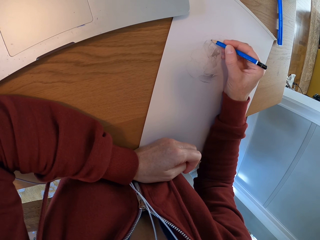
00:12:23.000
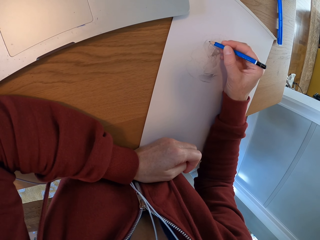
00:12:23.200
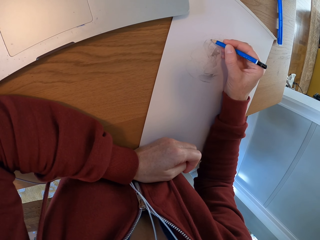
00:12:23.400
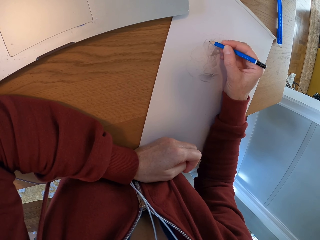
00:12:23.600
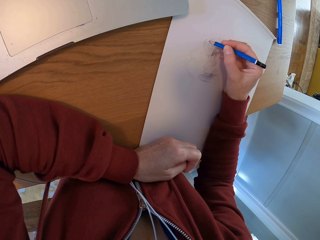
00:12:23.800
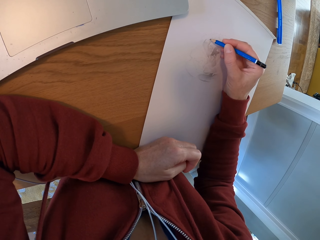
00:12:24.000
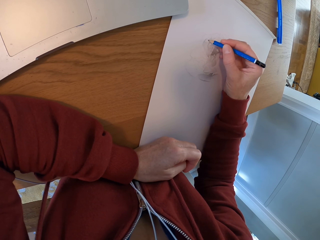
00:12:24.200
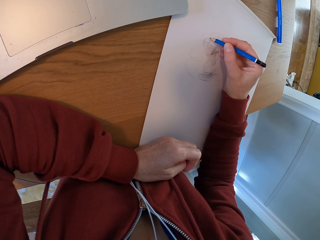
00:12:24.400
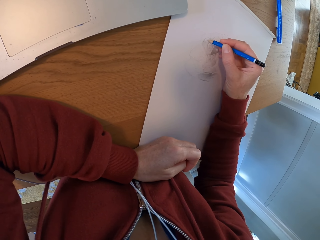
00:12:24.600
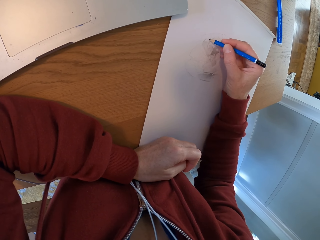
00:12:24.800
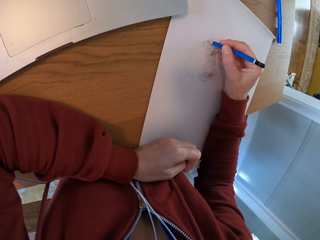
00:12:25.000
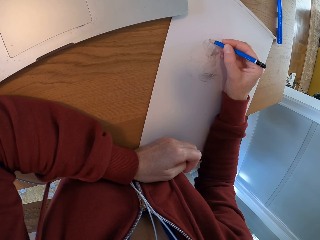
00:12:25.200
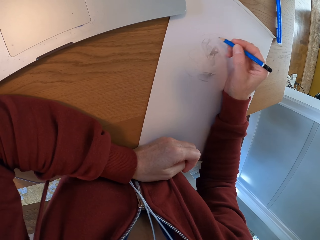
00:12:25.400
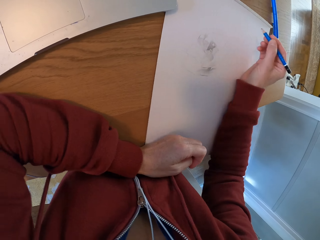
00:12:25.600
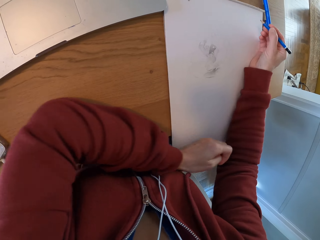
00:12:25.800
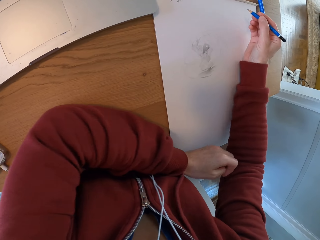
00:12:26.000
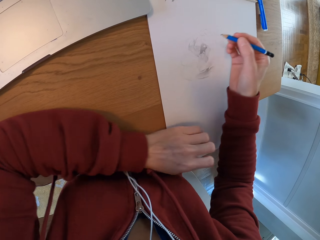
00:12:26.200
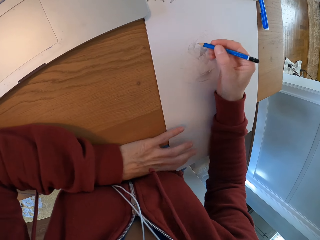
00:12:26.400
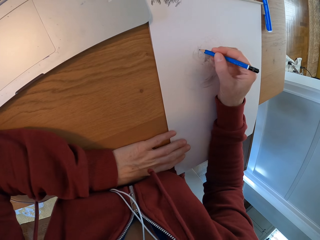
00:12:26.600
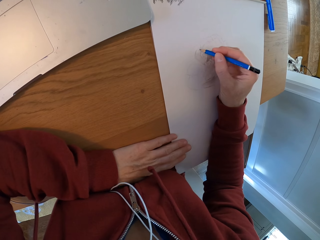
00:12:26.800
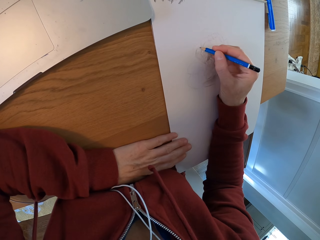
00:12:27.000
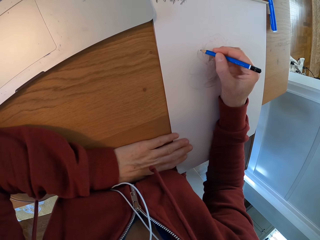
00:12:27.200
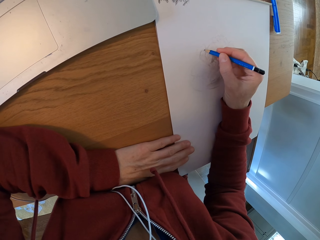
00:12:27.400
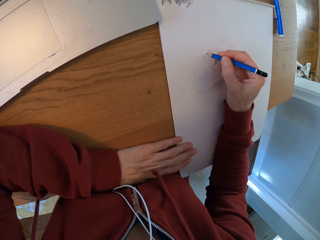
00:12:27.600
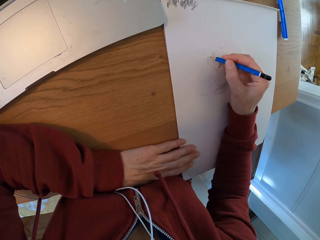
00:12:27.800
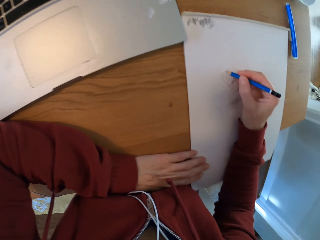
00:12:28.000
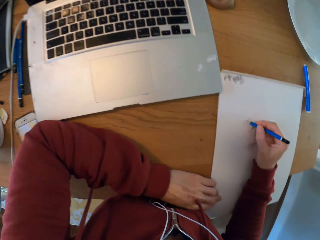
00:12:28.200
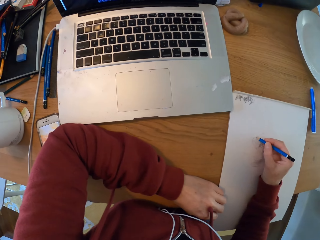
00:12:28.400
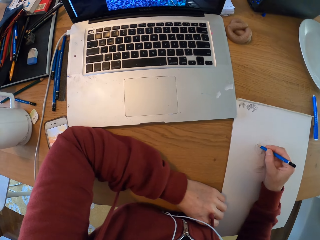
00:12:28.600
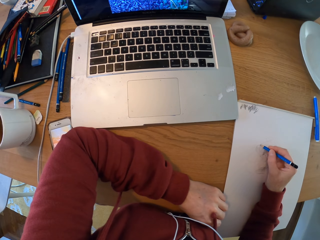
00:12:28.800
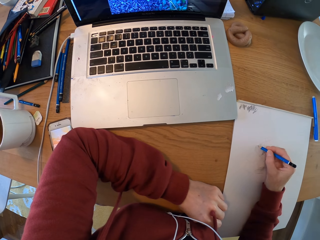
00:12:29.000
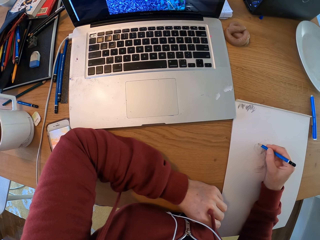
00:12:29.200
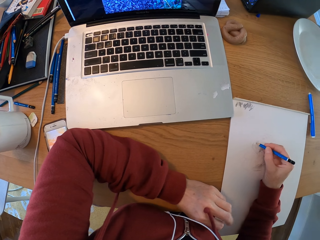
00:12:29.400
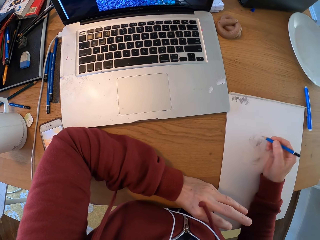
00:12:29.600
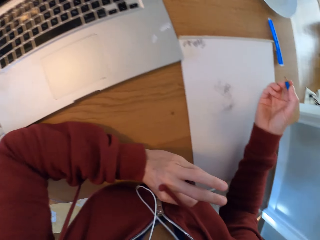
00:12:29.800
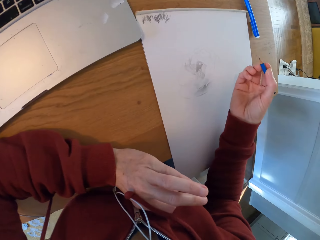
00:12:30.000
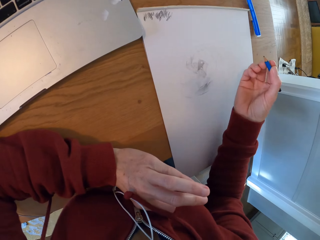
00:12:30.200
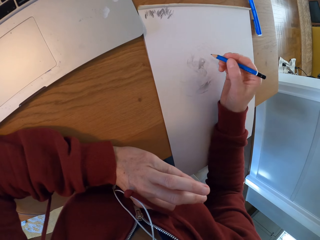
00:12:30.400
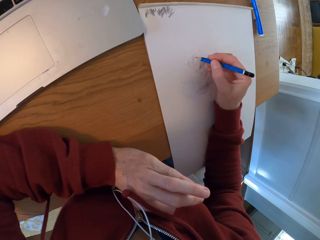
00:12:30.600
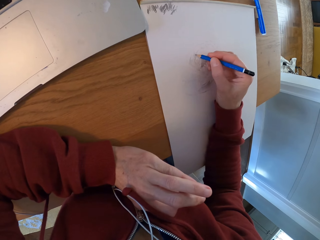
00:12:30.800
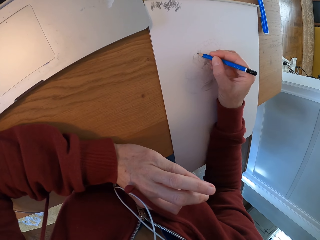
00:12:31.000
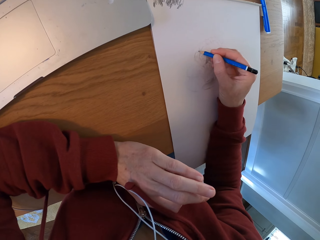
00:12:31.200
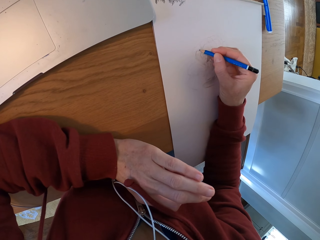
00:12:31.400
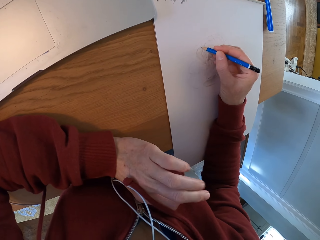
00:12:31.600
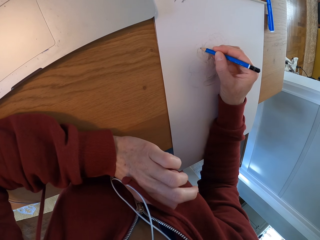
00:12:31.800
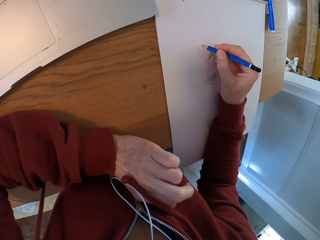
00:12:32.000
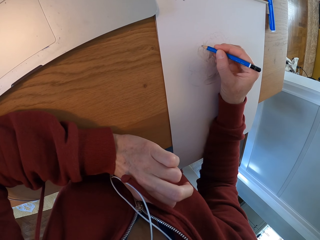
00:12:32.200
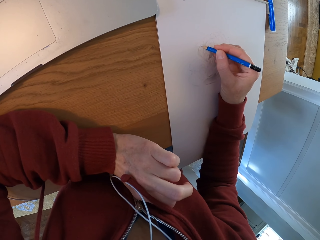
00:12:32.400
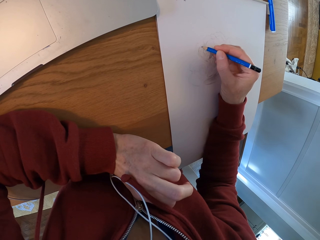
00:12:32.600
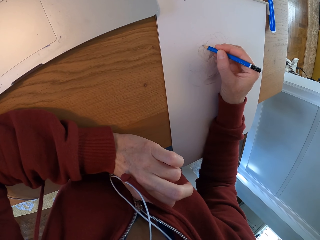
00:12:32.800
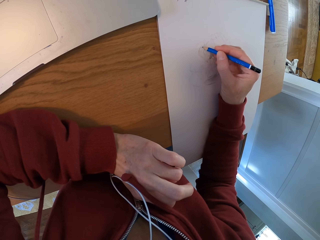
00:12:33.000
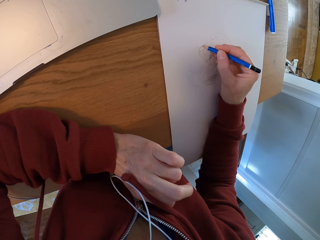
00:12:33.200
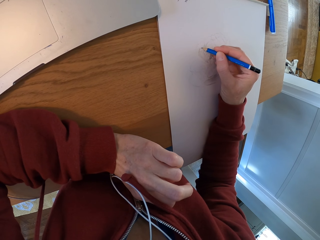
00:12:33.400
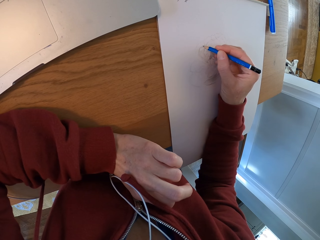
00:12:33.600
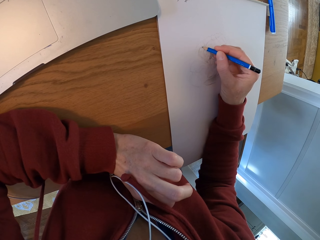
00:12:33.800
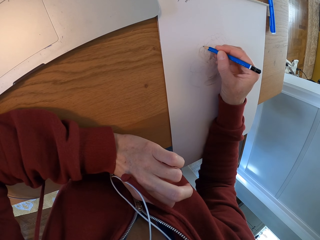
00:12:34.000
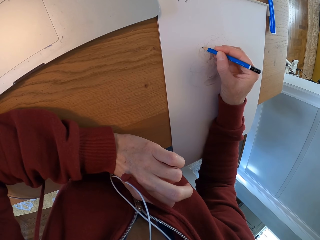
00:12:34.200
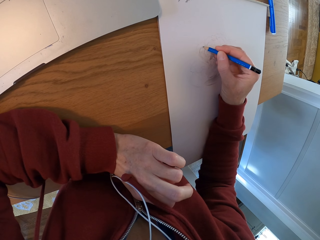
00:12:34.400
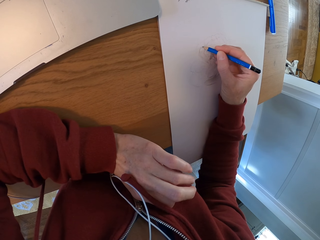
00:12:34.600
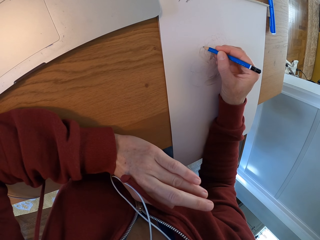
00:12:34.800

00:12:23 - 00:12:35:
The camera wearer moves the sketch book. They draw. They draw again. They look at the laptop. They turn around the room. They slightly lift the left hand. They draw on a paper. They draw again. They fold the left fingers.

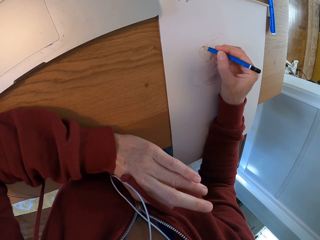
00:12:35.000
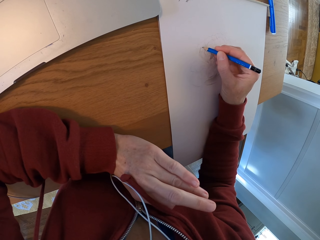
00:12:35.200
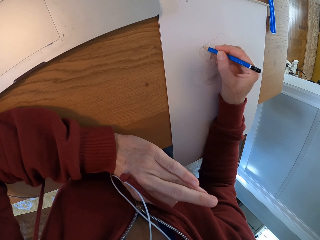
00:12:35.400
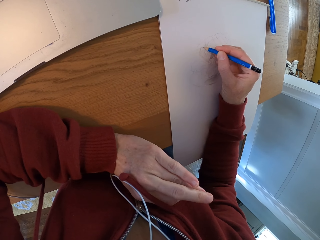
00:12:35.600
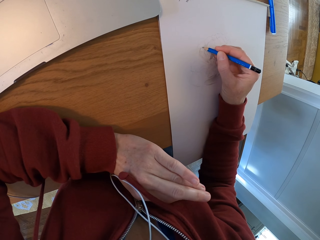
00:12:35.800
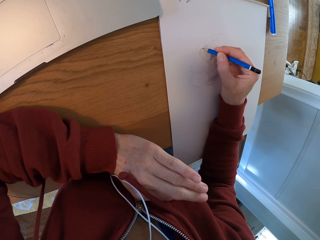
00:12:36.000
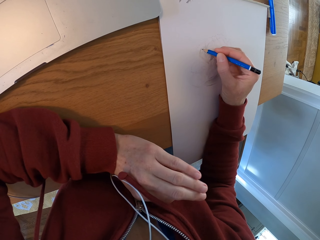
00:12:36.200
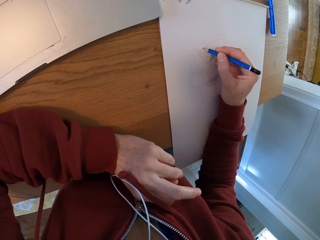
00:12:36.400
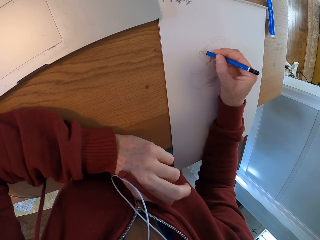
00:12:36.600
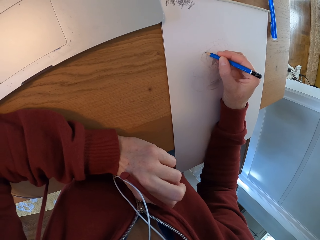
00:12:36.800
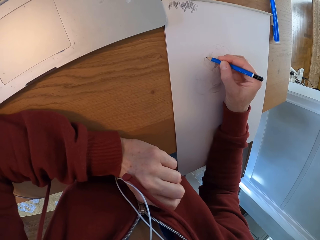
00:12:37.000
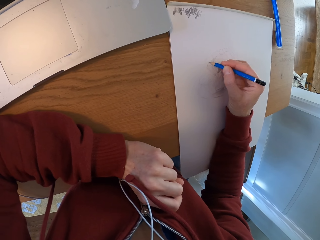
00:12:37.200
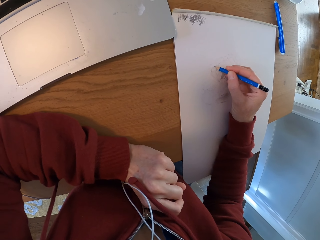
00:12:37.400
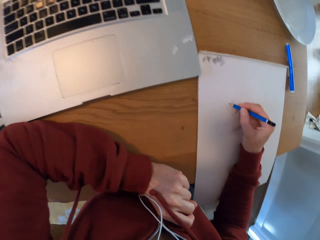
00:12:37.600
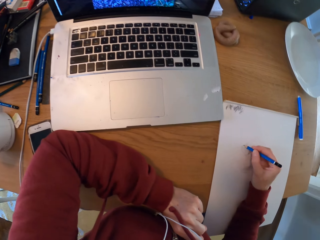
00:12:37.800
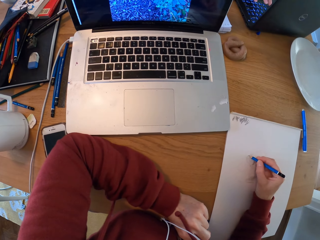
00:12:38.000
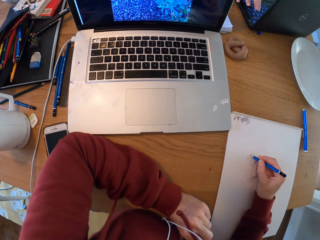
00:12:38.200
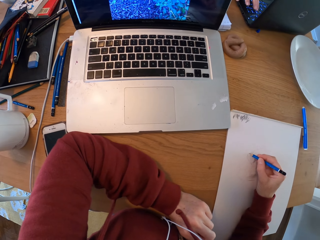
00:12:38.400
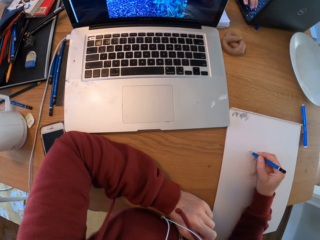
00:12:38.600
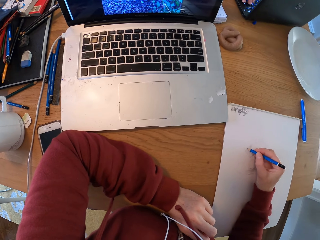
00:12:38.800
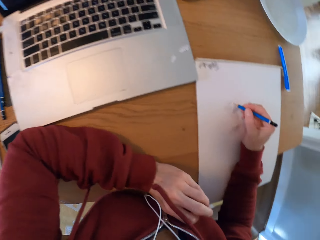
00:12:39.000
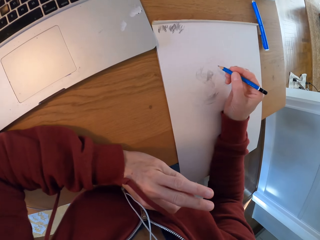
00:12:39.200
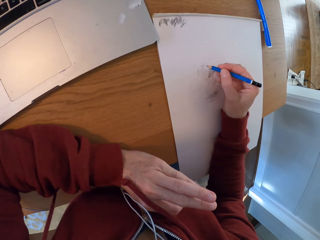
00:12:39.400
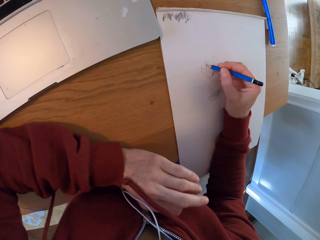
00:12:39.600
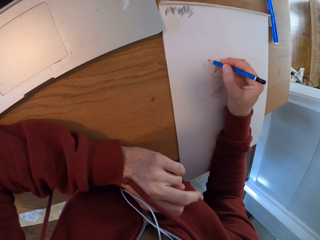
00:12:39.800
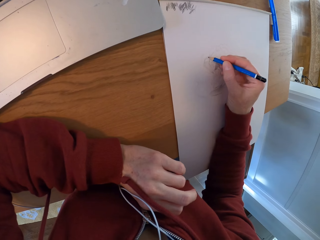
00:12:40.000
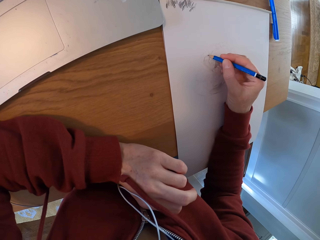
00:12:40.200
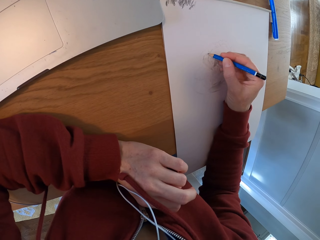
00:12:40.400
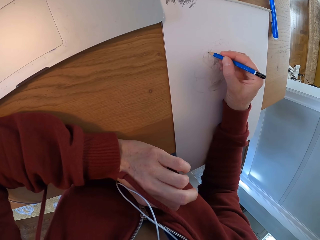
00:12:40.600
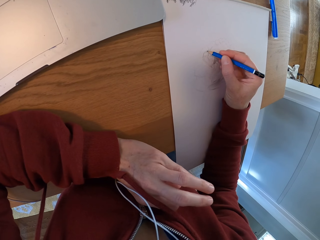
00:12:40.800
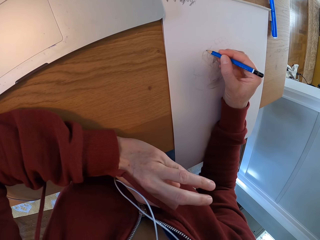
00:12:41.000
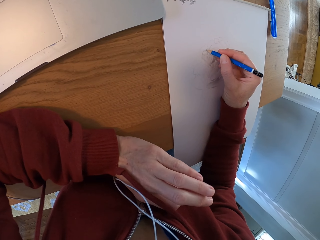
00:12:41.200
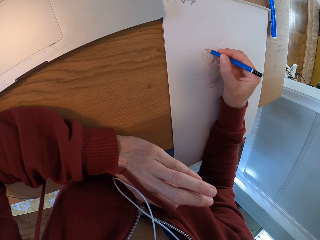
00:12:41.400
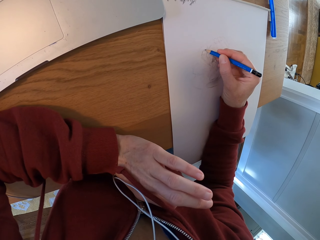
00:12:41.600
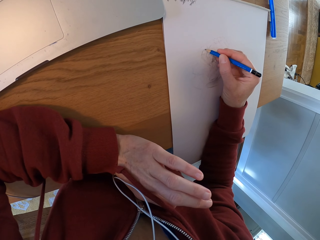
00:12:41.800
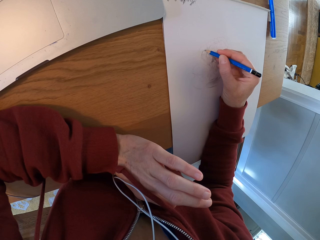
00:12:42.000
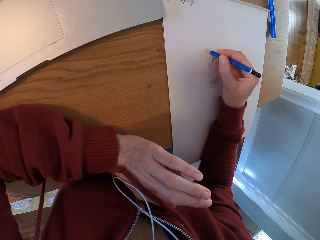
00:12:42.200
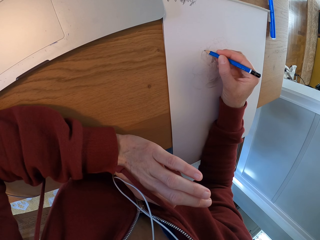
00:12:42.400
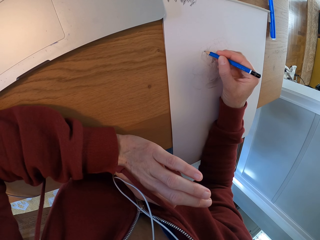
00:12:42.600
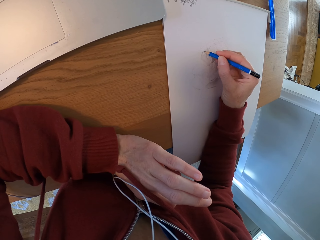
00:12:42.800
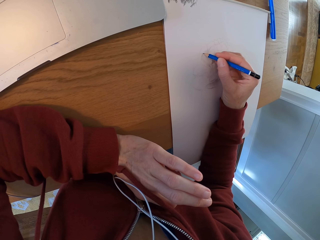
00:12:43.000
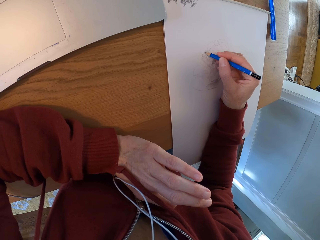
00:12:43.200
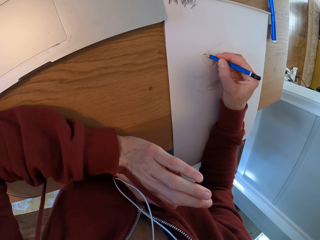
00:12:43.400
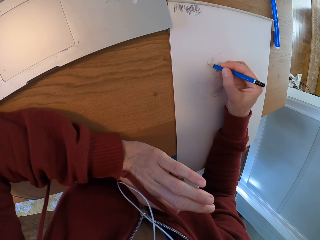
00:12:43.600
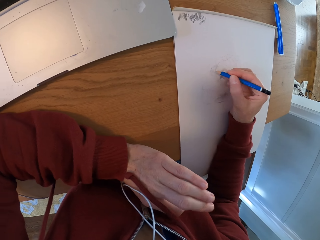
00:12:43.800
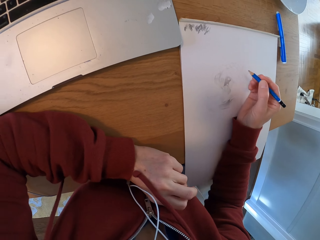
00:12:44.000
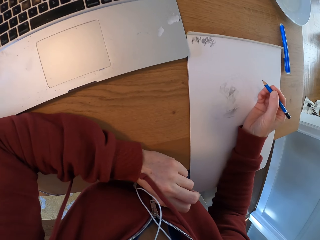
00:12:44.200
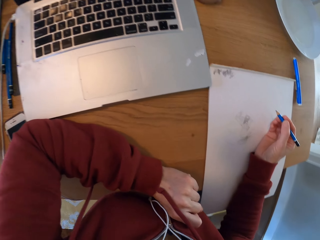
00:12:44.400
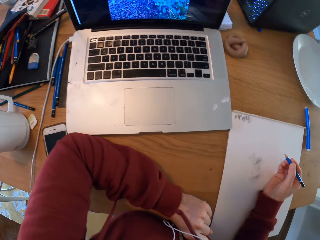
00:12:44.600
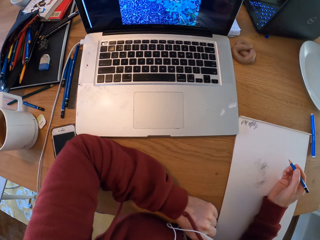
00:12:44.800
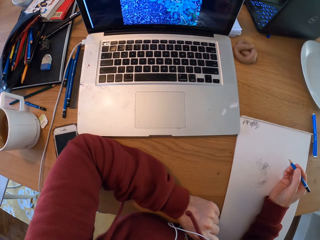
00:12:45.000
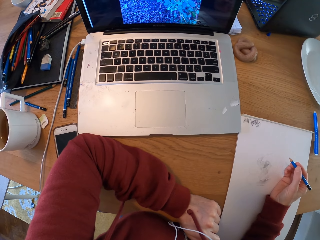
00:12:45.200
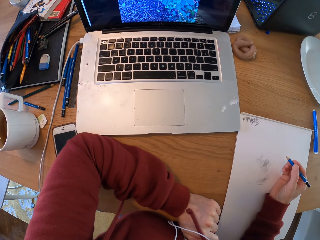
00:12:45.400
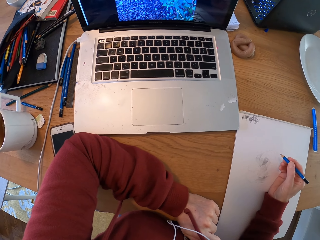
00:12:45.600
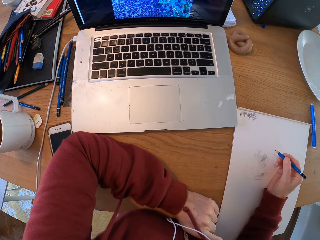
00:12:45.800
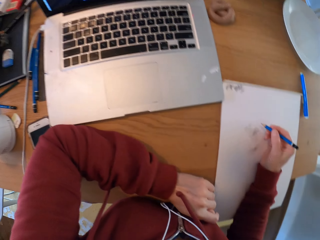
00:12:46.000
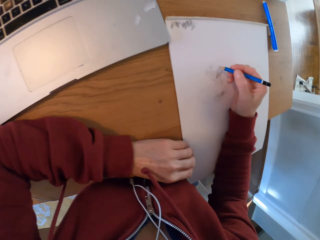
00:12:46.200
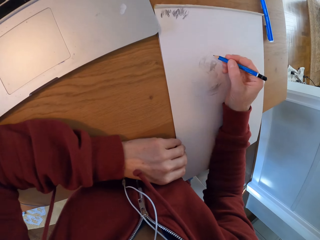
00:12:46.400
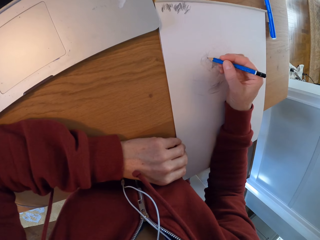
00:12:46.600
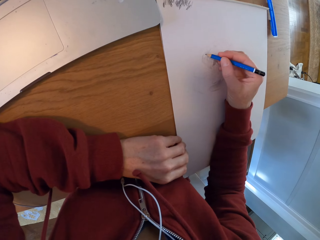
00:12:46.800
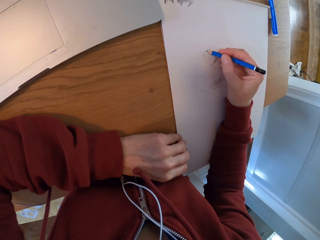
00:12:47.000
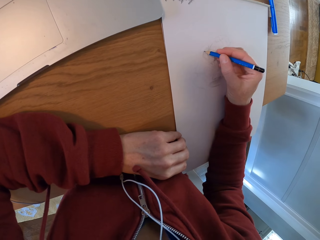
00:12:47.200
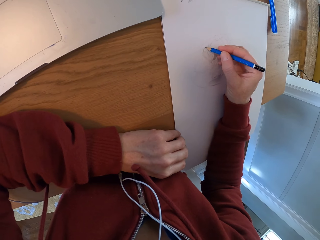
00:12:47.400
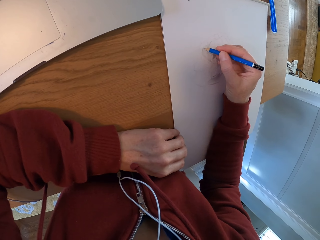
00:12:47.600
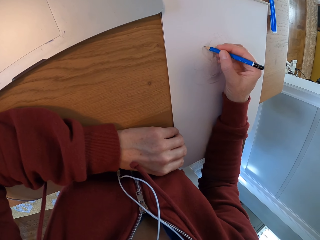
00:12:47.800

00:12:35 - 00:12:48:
The camera wearer draws and moves the left hand. They look at the laptop. They draw. They straighten the left fingers. They draw. They move the left fingers. They draw. They turn around the room. They look at the laptop. They draw on a paper.
